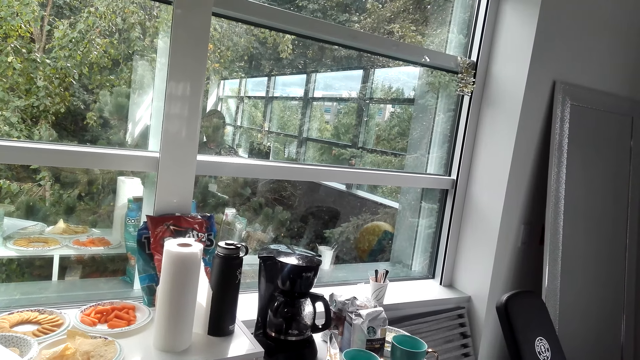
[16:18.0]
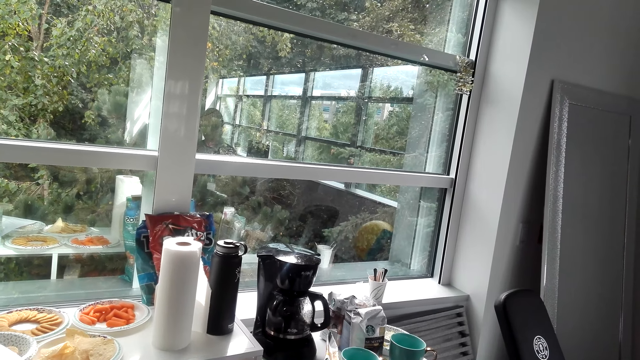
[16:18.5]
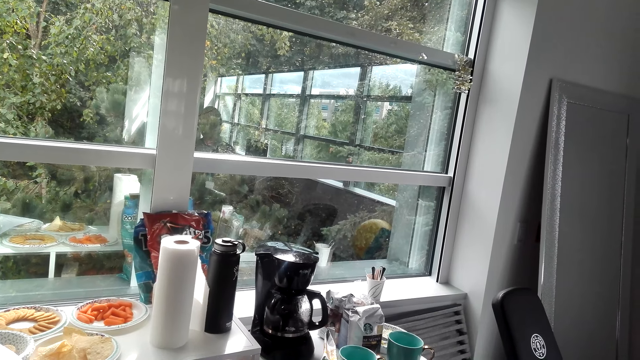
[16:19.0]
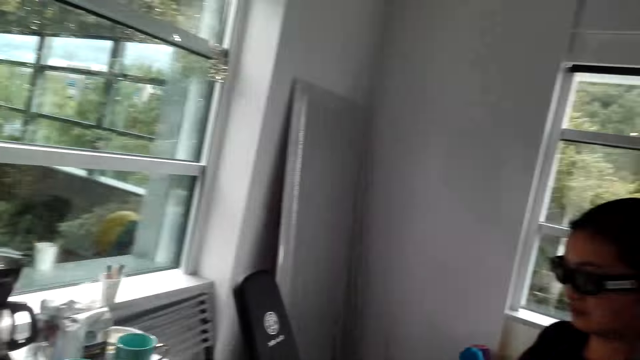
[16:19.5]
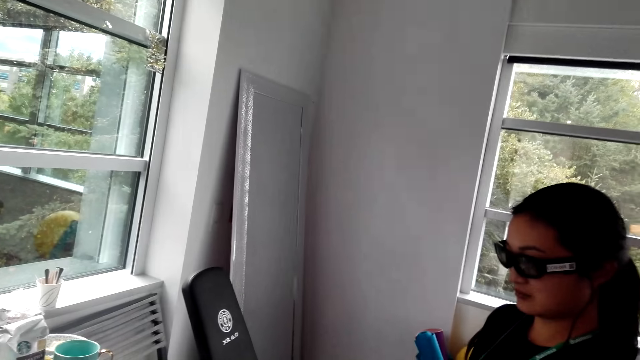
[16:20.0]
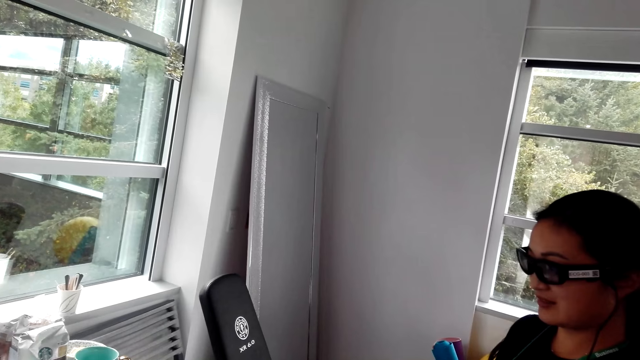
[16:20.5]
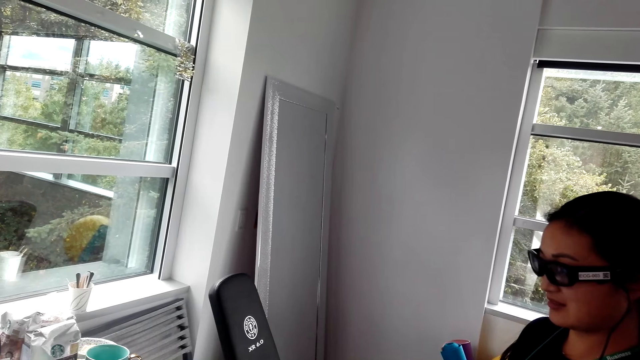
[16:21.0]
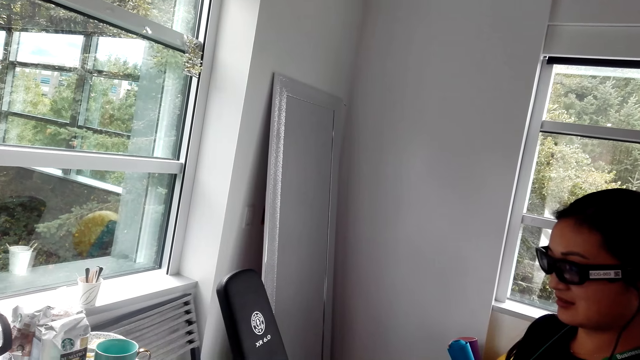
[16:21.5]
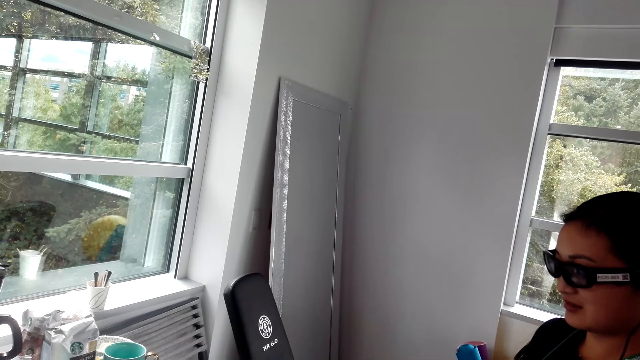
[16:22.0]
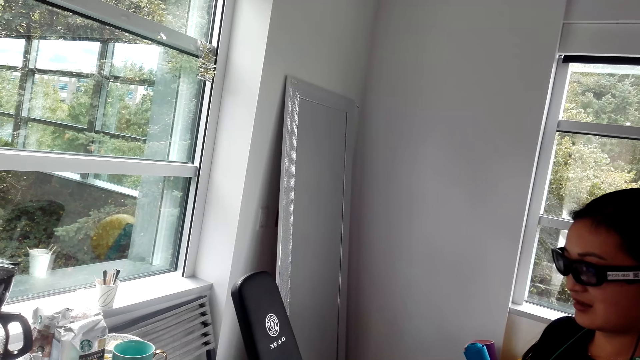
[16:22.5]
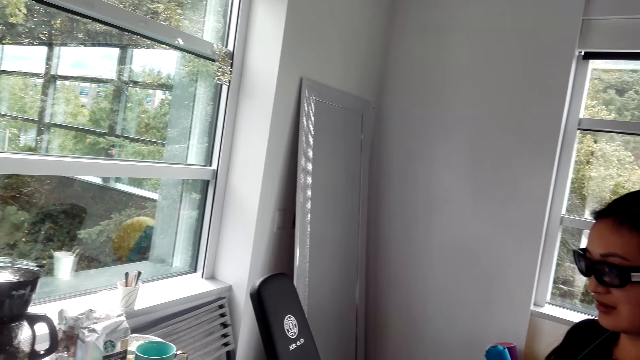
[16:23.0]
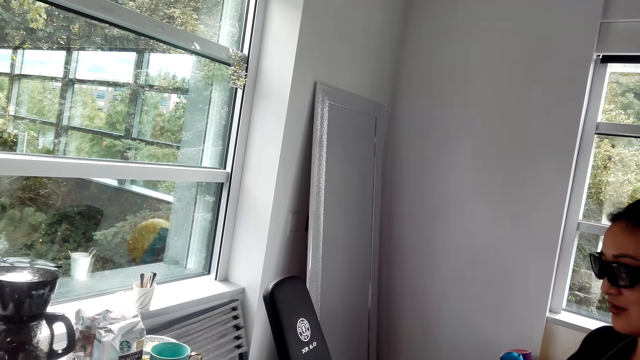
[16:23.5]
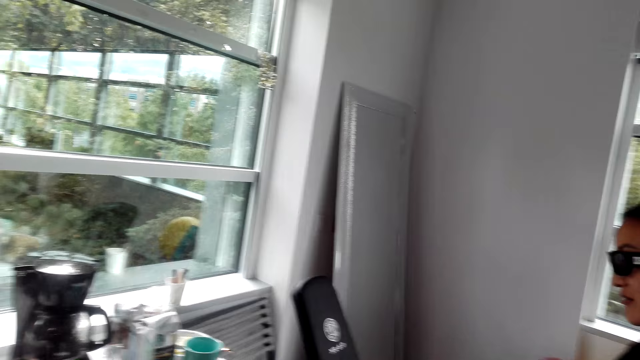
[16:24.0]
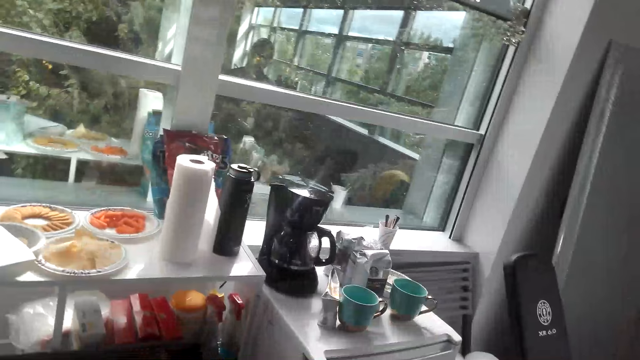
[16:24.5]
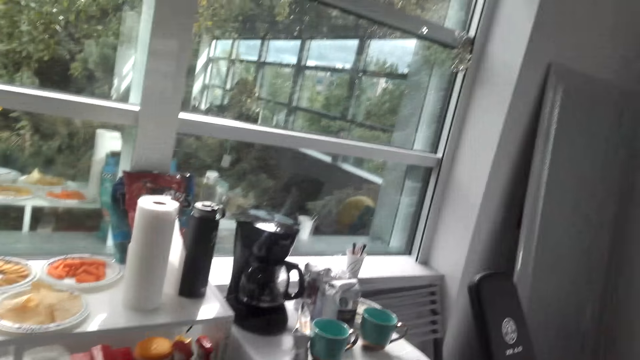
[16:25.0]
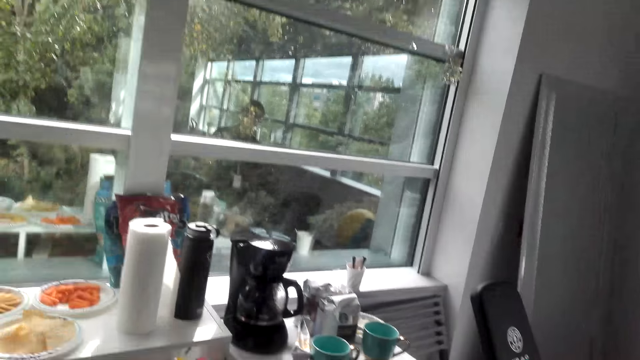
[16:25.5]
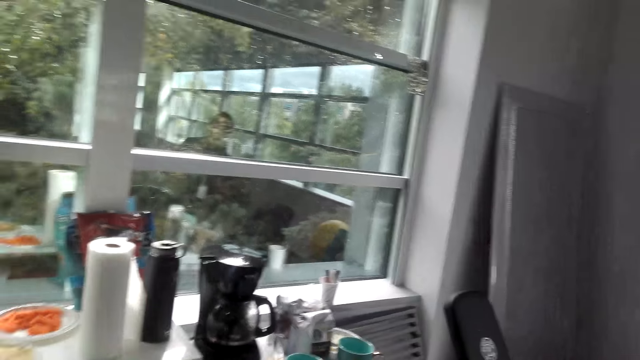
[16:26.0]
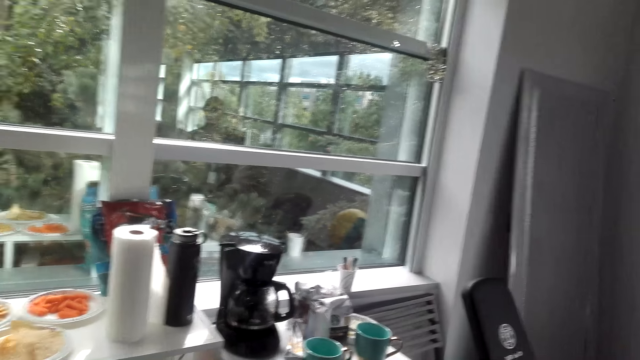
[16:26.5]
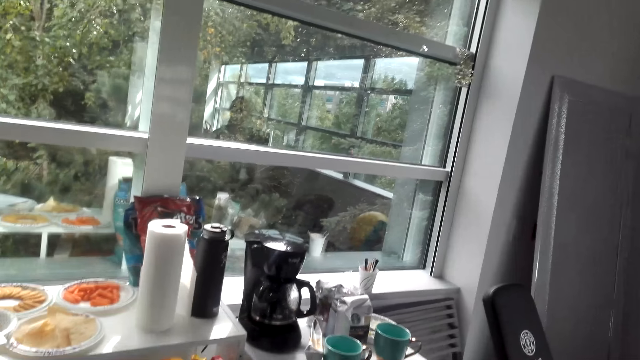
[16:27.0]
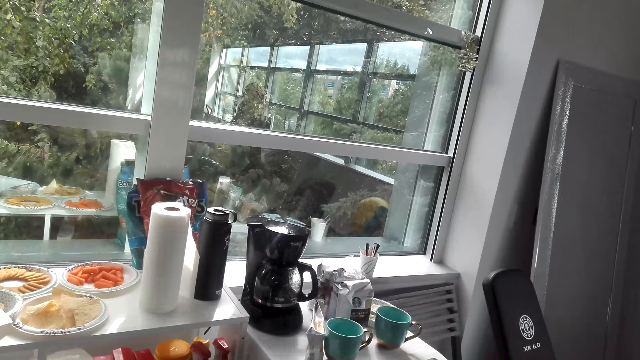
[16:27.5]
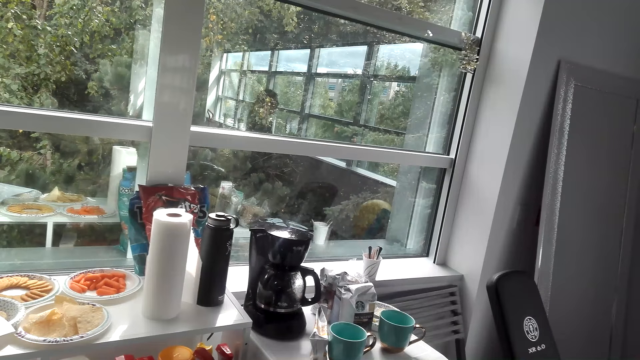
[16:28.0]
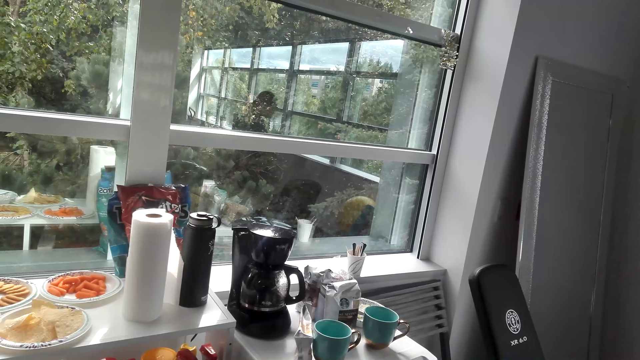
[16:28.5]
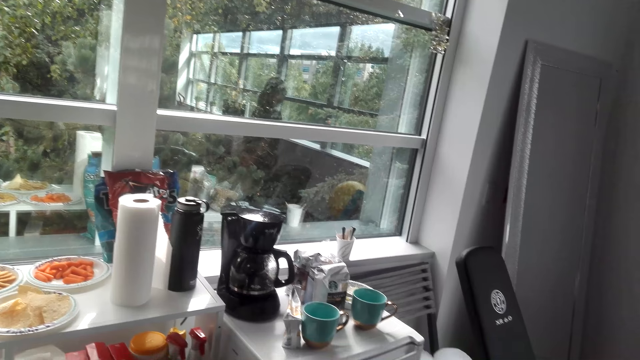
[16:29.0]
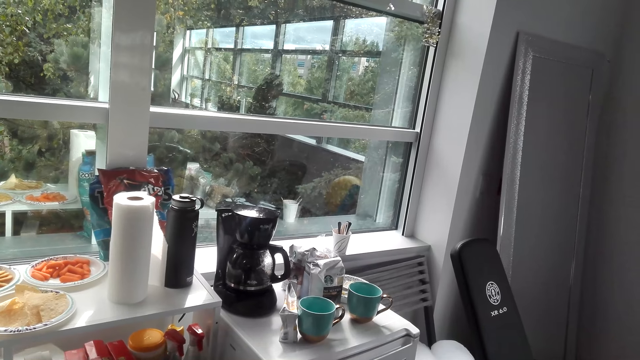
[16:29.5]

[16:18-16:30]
The camera wearer looks at the lady. They look around. They look at the lady again. They look around the kitchen. The lady does something.

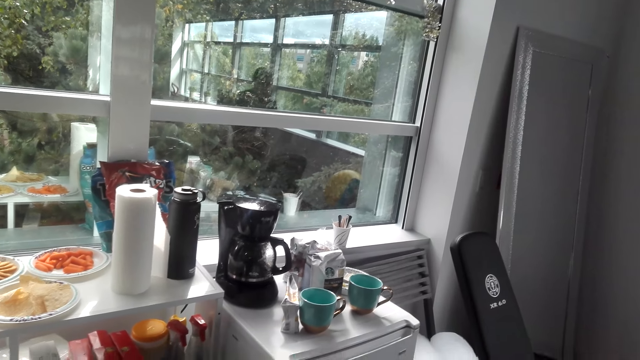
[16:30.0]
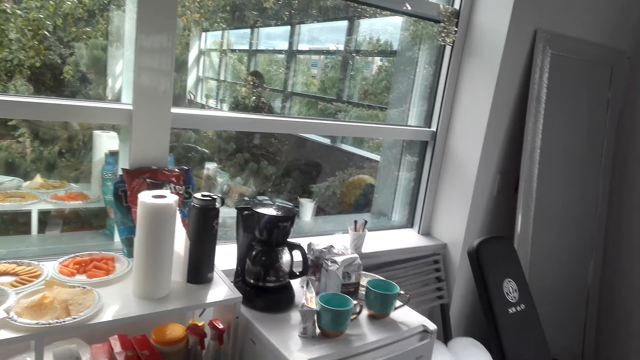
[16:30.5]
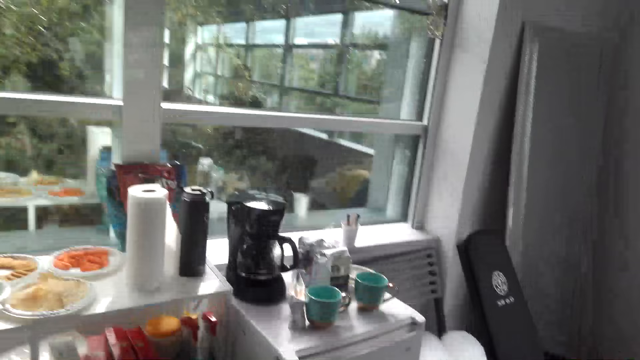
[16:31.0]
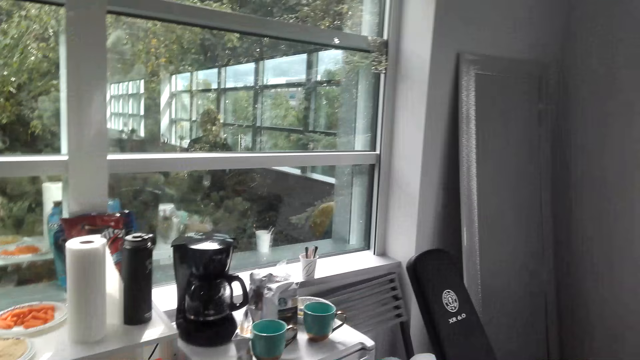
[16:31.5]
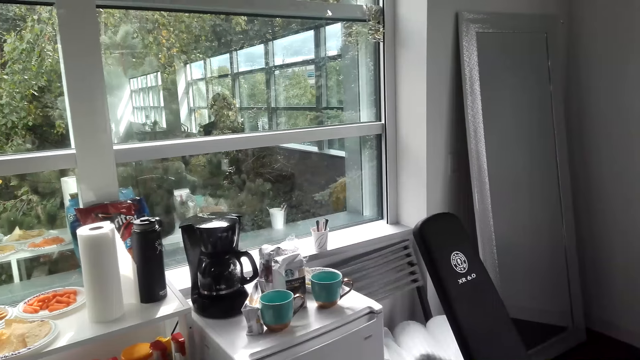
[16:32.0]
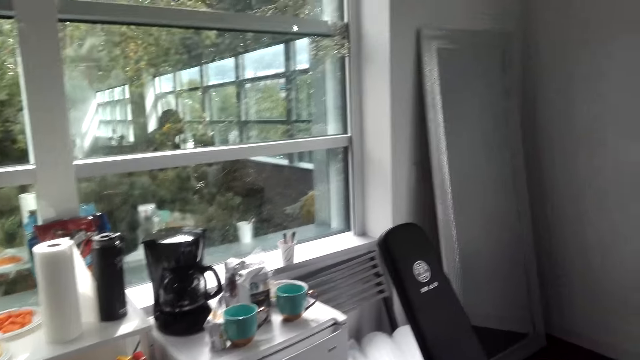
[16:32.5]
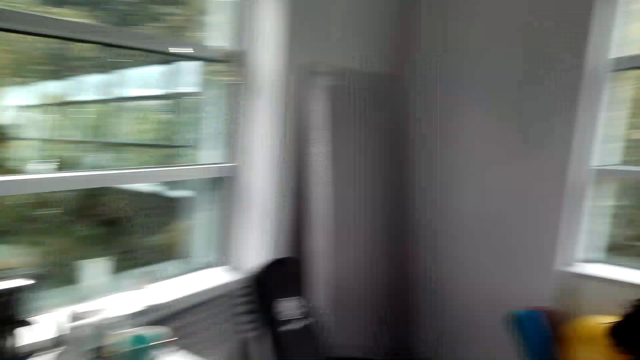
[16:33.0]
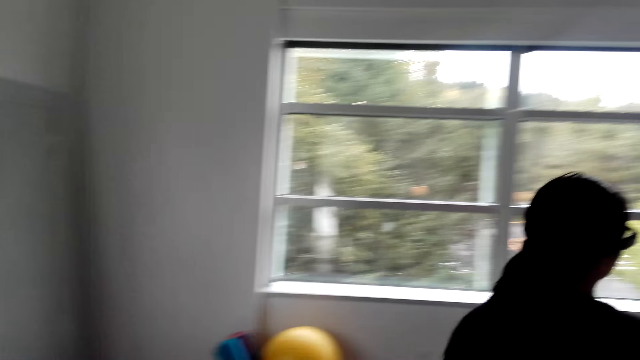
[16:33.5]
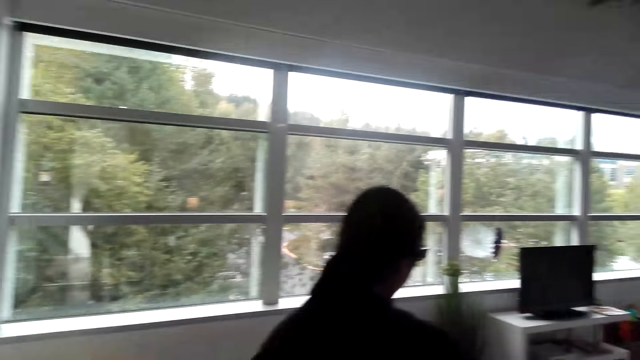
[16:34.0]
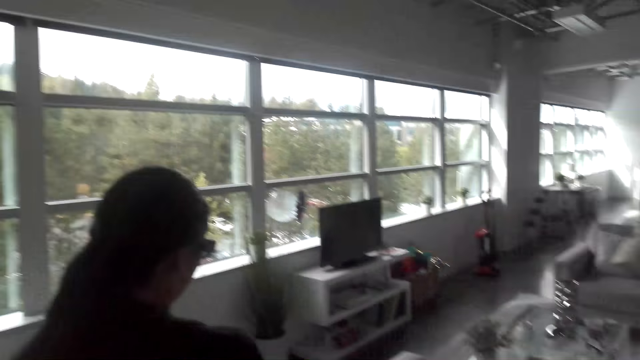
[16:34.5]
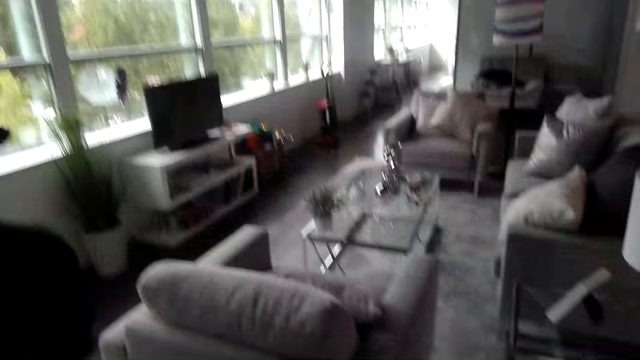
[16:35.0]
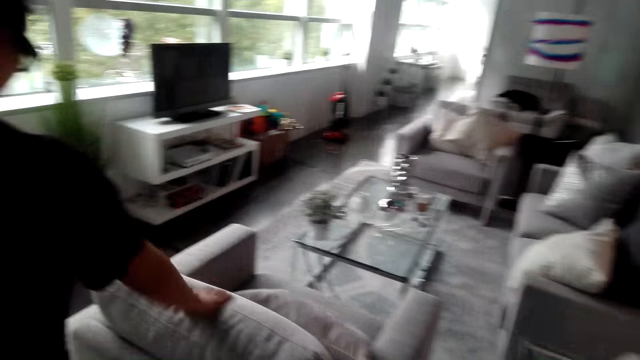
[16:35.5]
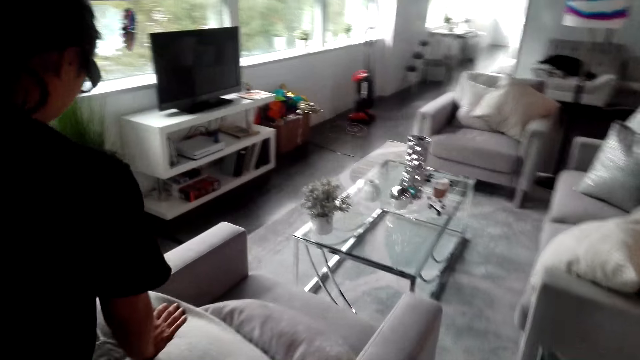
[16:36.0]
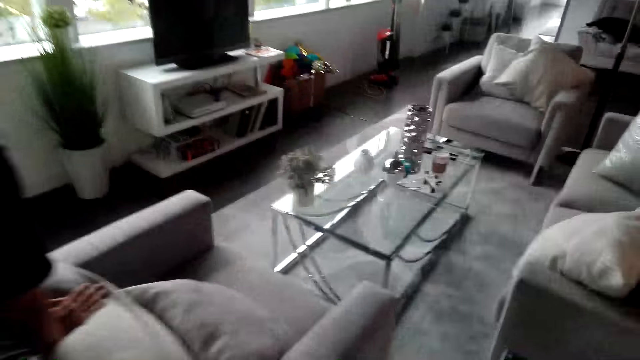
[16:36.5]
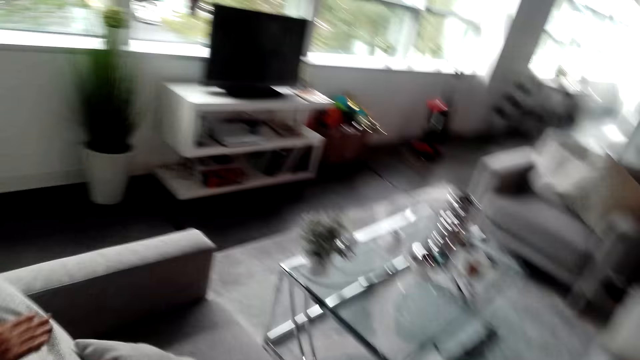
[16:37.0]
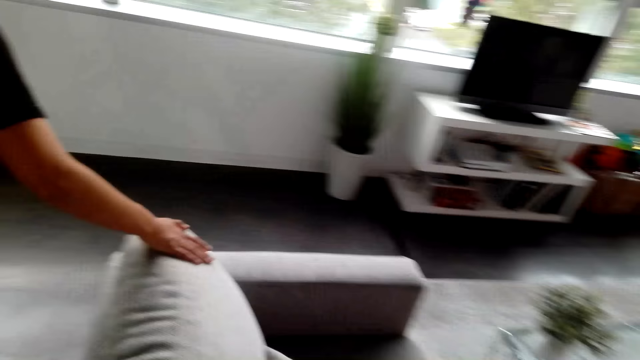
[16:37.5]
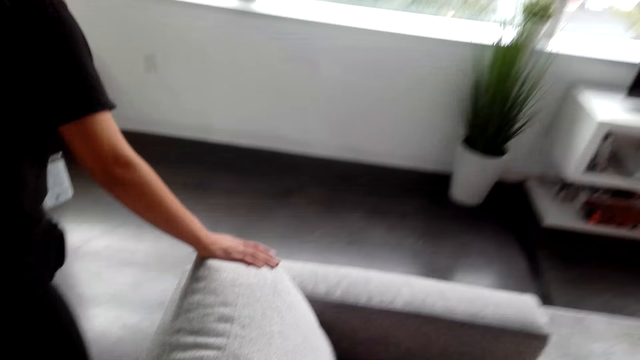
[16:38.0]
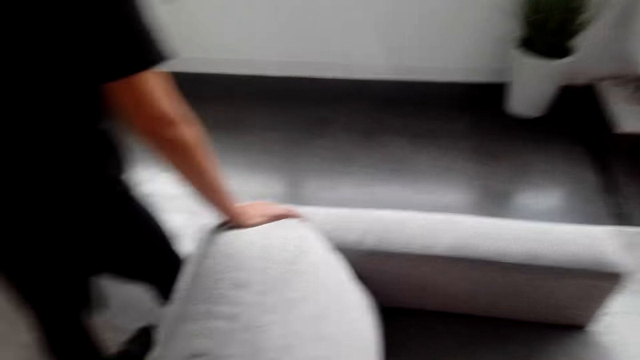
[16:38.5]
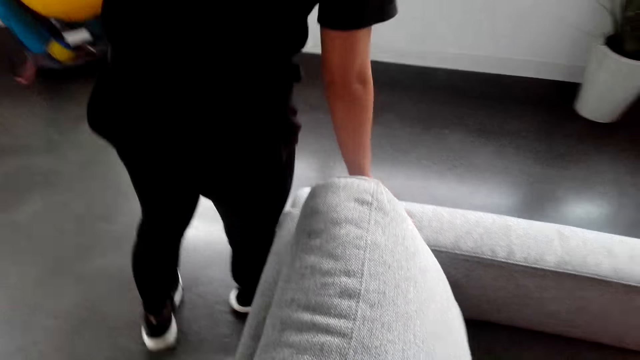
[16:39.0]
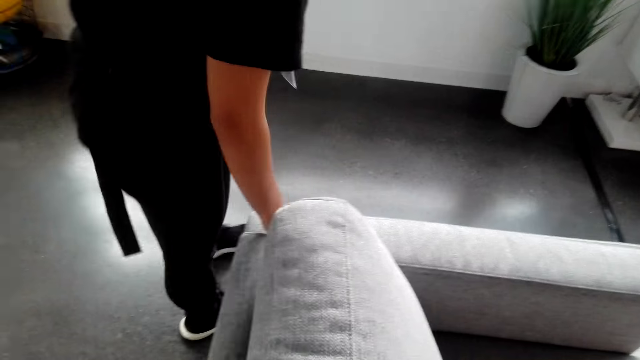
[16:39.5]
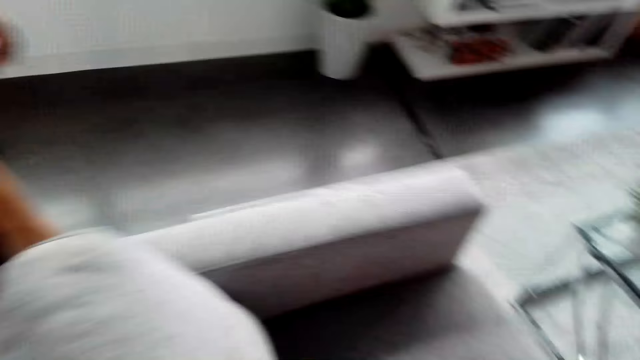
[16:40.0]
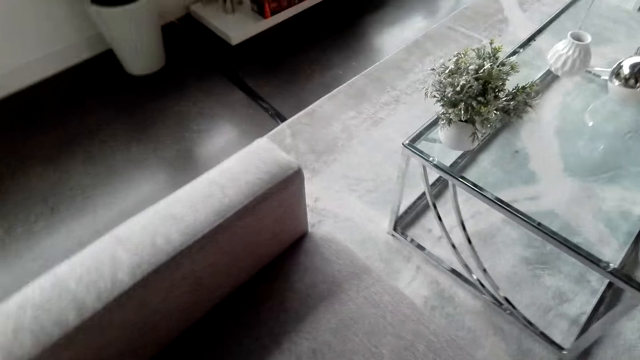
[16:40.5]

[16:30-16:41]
The camera wearer does something. They look at the lady. The lady moves in the house. She holds the couch. The lady moves in the house.
